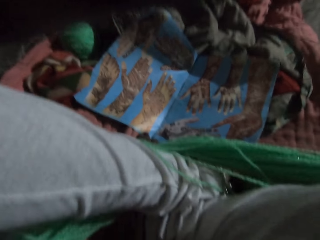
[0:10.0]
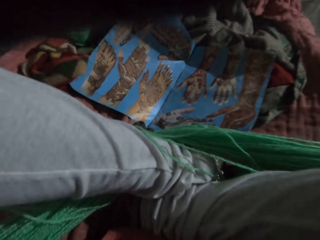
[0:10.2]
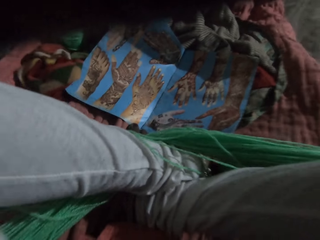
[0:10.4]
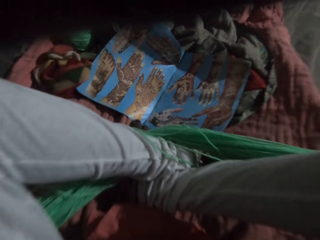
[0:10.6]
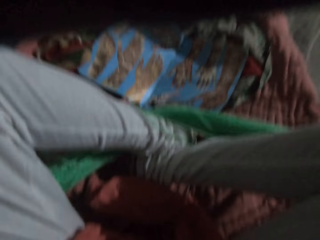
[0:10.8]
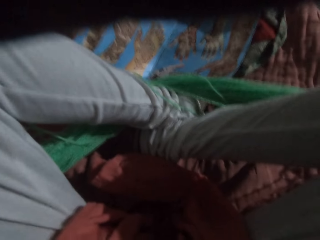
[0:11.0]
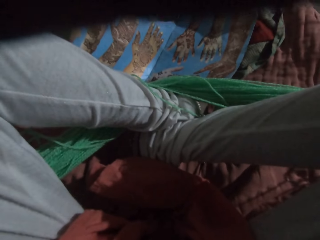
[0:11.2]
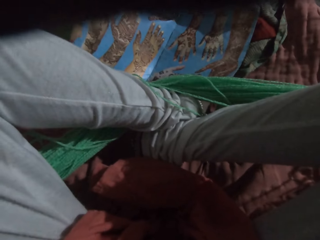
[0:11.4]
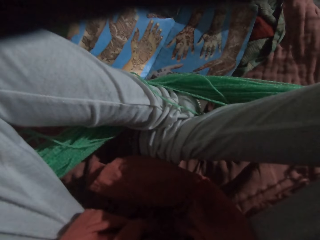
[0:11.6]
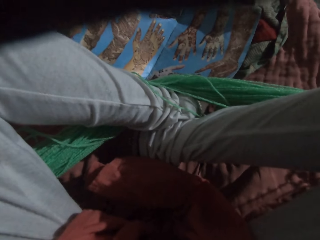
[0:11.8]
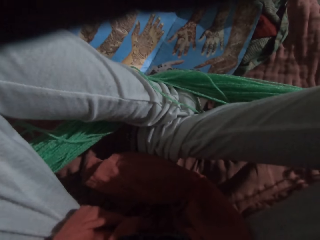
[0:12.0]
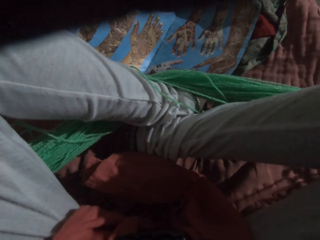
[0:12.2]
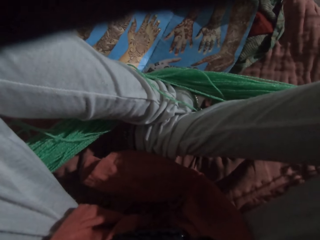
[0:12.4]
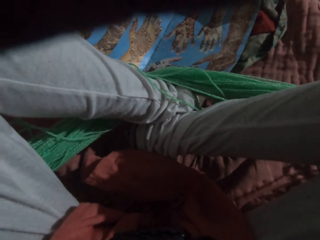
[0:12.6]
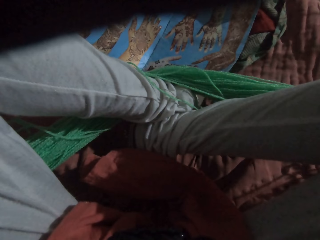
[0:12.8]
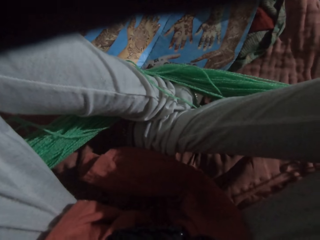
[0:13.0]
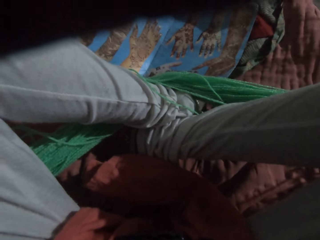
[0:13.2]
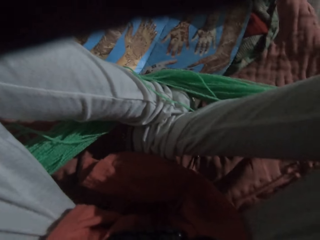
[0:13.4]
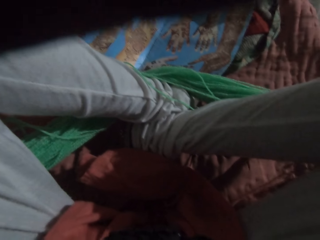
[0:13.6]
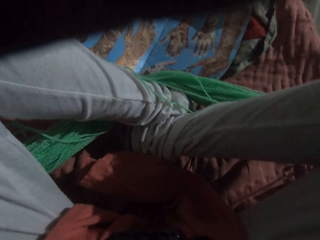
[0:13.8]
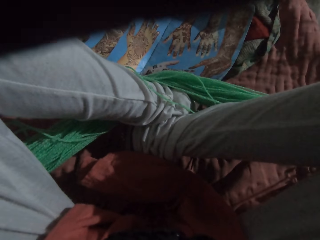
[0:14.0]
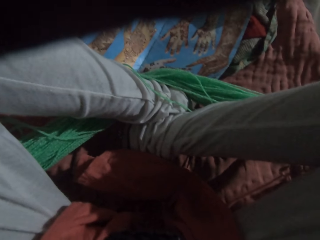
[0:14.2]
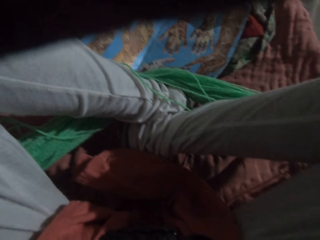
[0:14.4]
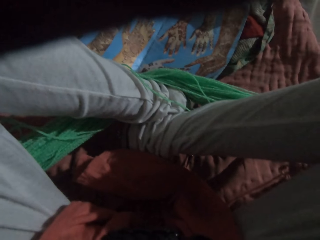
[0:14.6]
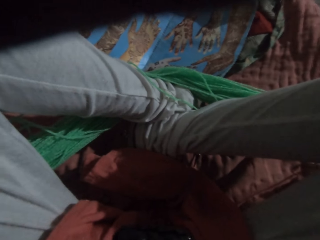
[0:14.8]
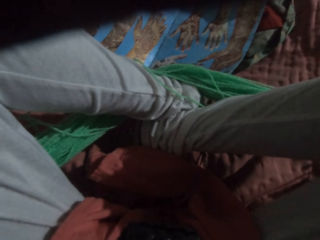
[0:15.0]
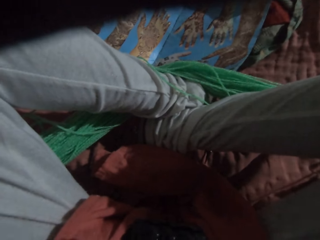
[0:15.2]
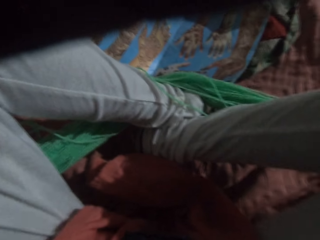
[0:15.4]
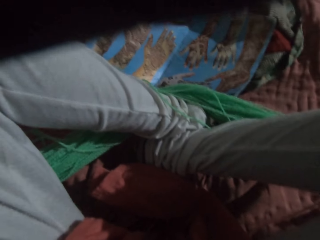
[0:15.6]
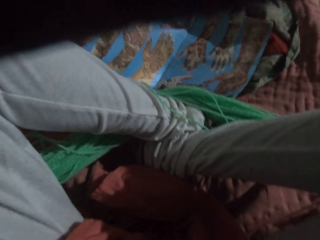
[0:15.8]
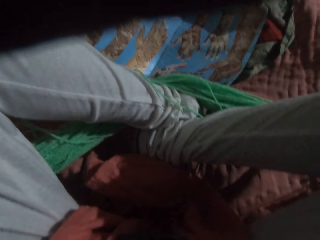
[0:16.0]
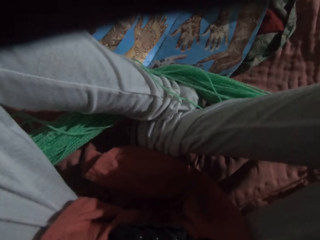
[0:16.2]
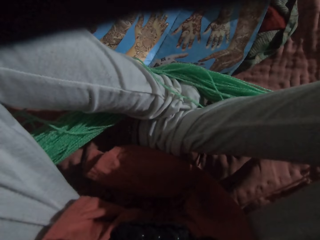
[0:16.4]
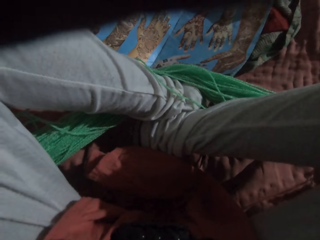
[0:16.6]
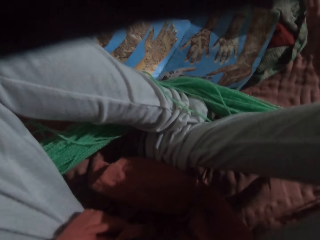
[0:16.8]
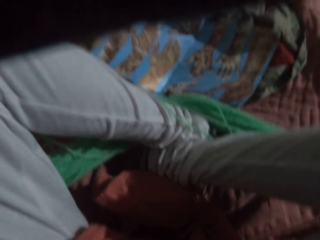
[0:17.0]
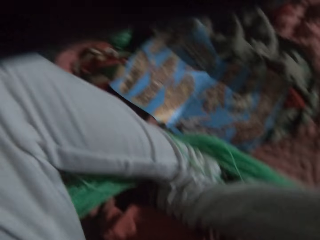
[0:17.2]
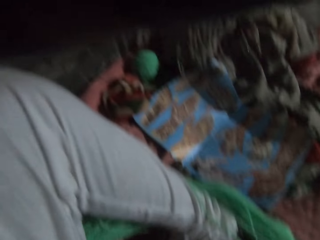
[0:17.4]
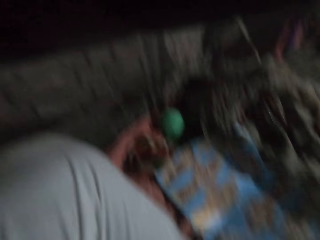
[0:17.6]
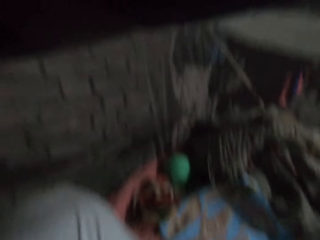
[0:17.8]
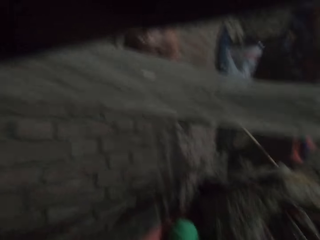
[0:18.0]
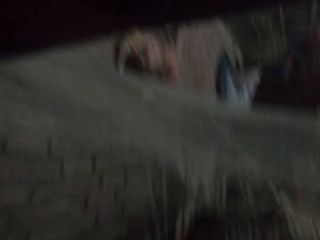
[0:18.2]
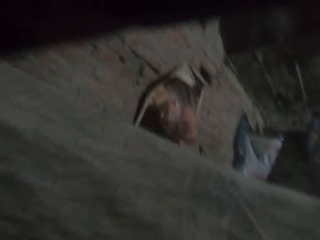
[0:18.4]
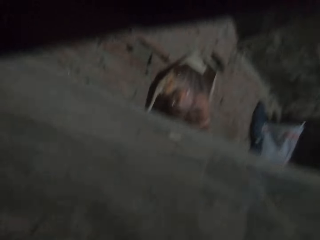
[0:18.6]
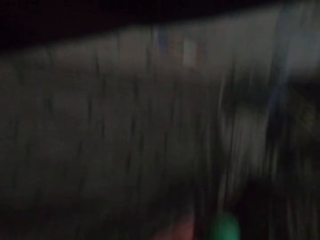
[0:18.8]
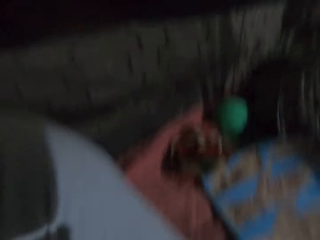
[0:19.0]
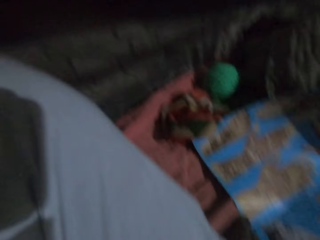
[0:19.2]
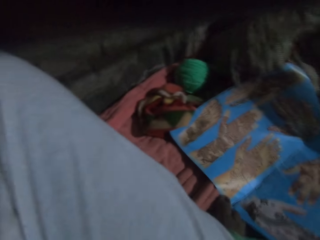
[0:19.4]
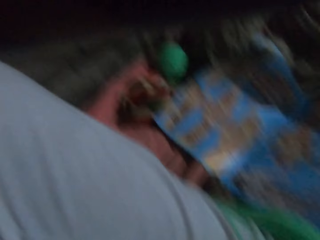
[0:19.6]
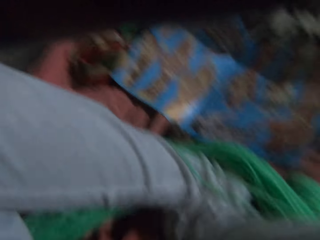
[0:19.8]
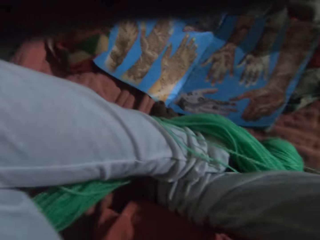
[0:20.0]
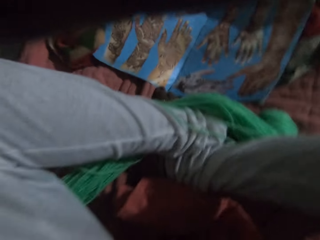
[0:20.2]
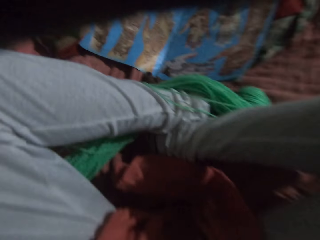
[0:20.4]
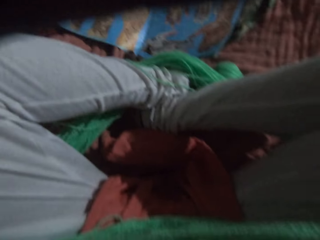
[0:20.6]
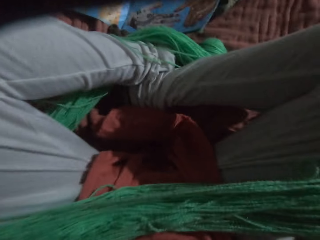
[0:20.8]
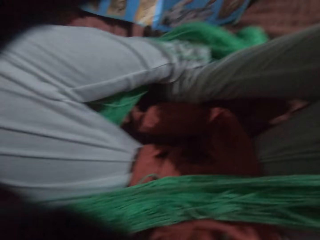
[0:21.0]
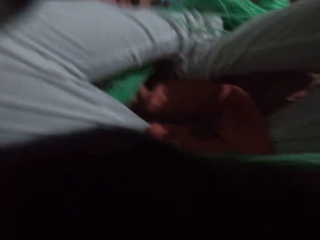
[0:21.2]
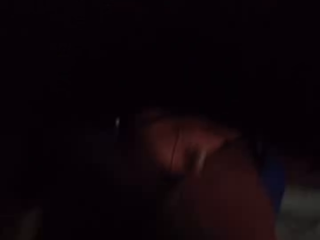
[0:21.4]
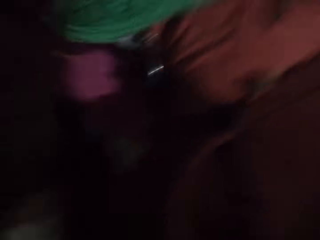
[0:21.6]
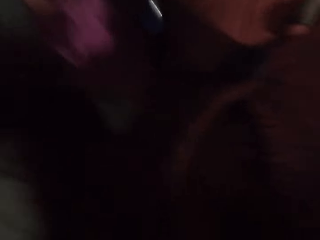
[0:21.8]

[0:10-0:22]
The camera wearer adjusts her camera.

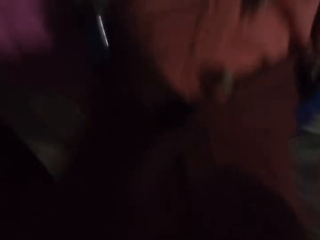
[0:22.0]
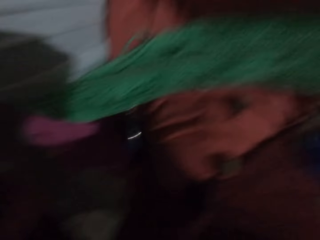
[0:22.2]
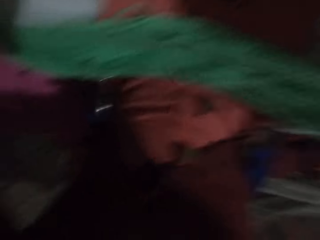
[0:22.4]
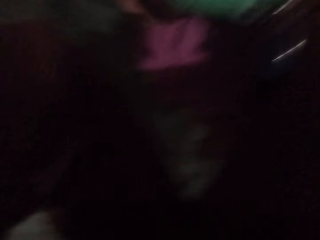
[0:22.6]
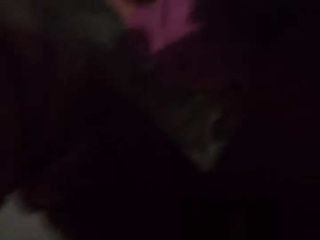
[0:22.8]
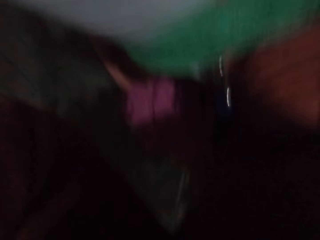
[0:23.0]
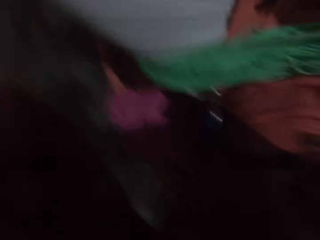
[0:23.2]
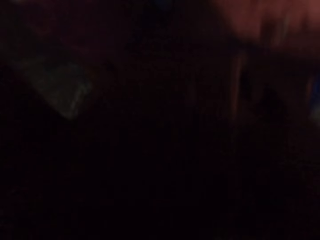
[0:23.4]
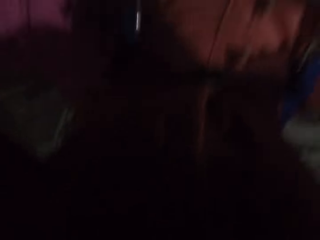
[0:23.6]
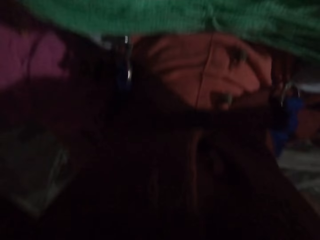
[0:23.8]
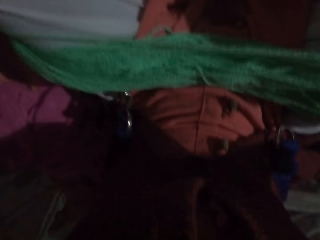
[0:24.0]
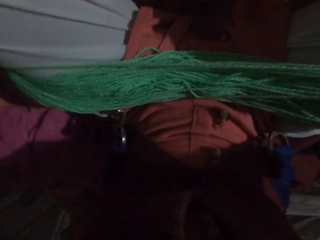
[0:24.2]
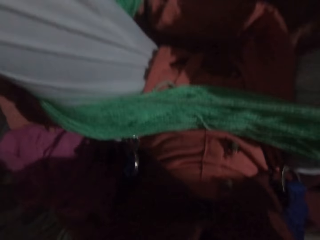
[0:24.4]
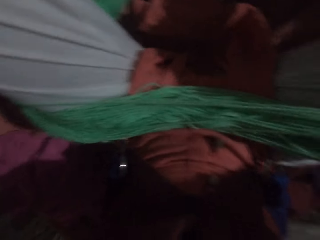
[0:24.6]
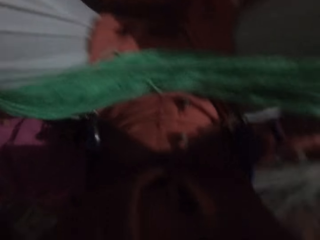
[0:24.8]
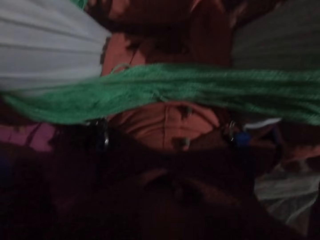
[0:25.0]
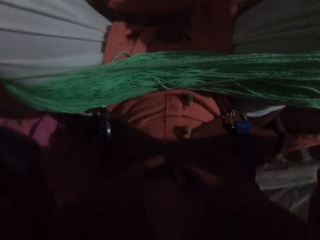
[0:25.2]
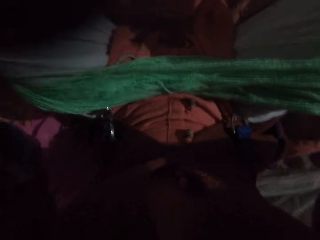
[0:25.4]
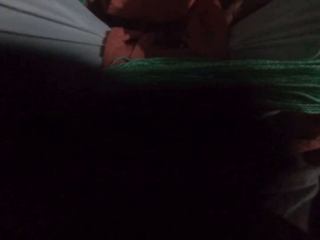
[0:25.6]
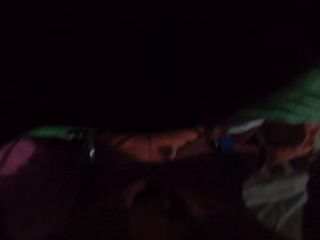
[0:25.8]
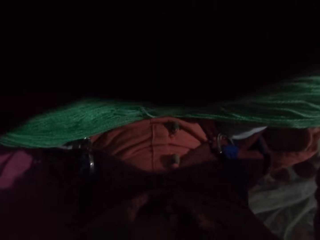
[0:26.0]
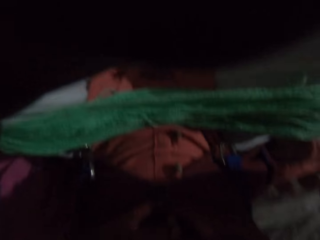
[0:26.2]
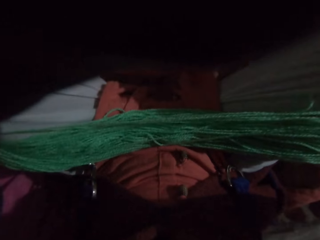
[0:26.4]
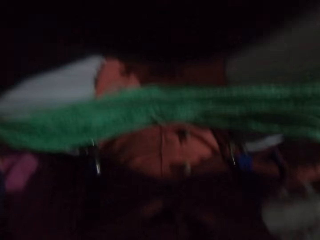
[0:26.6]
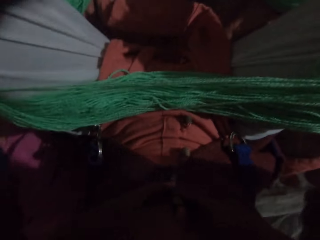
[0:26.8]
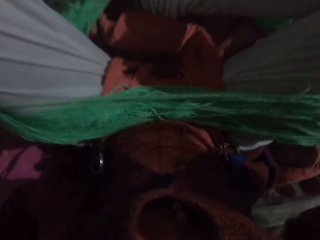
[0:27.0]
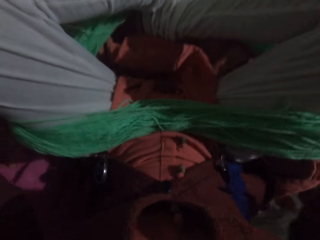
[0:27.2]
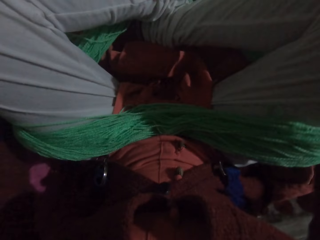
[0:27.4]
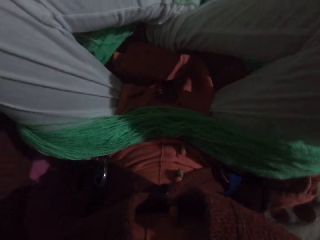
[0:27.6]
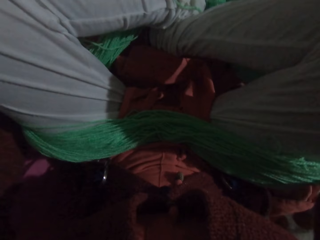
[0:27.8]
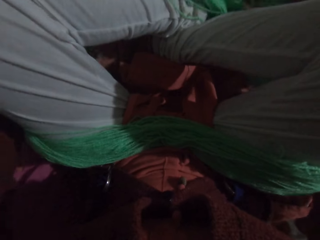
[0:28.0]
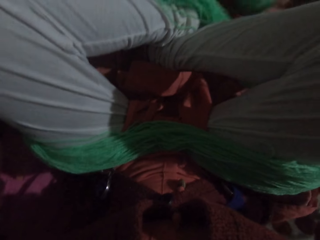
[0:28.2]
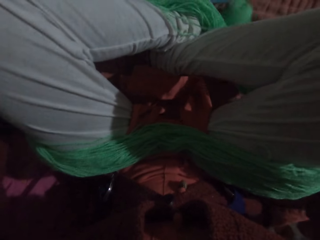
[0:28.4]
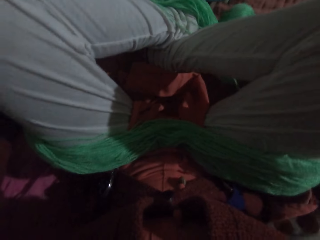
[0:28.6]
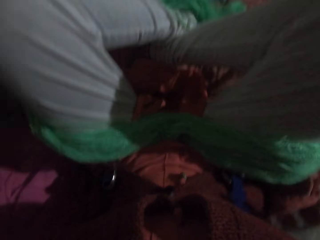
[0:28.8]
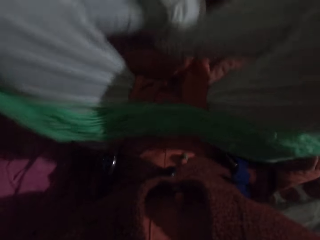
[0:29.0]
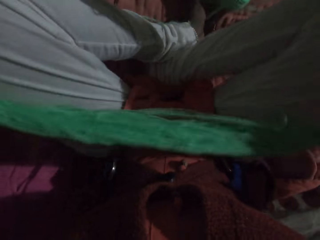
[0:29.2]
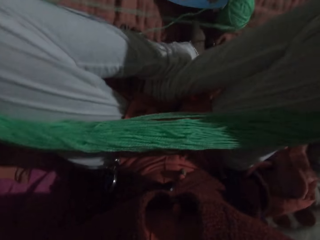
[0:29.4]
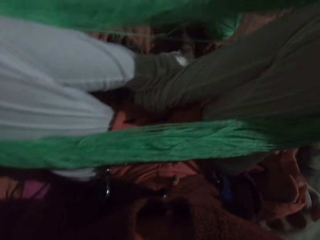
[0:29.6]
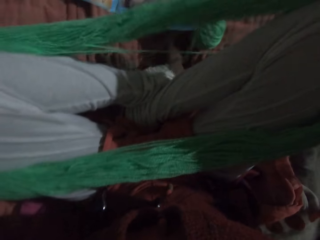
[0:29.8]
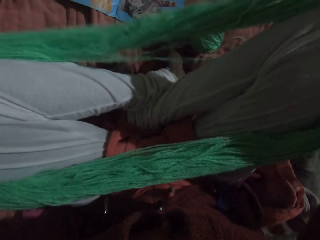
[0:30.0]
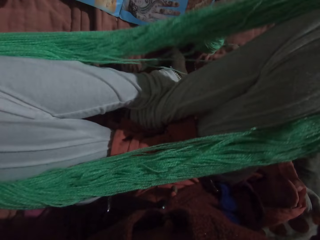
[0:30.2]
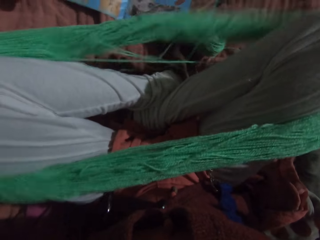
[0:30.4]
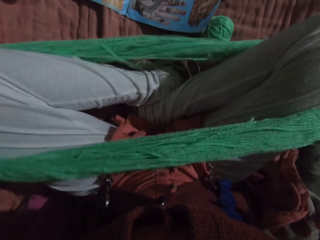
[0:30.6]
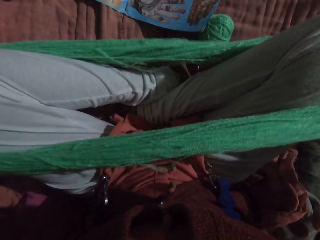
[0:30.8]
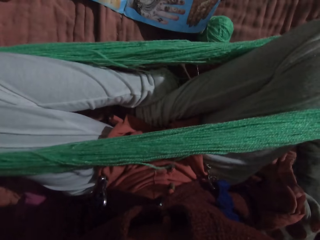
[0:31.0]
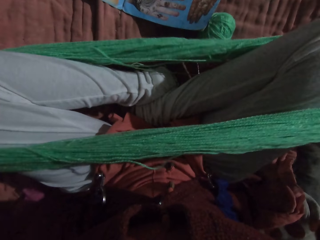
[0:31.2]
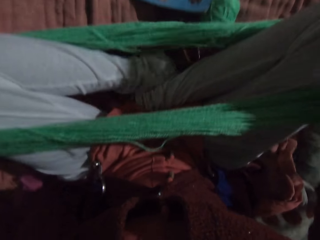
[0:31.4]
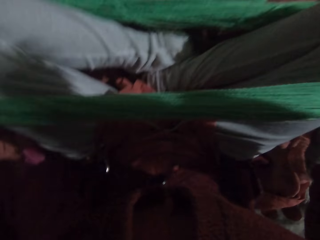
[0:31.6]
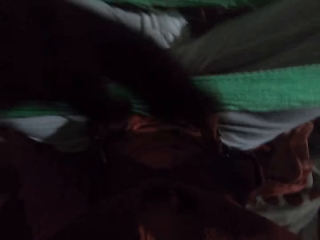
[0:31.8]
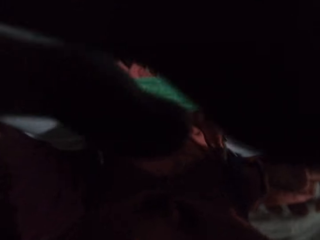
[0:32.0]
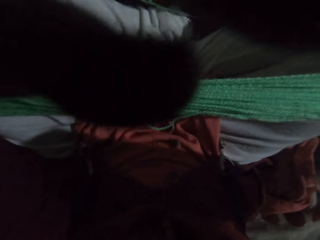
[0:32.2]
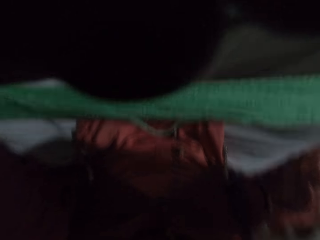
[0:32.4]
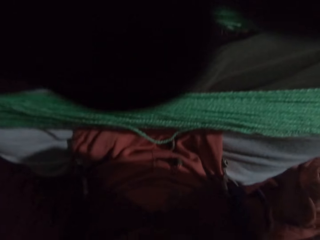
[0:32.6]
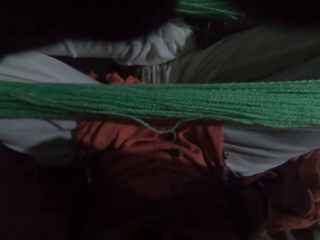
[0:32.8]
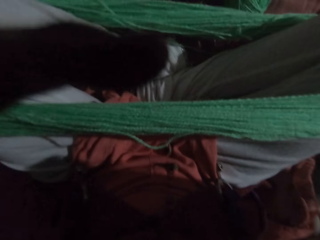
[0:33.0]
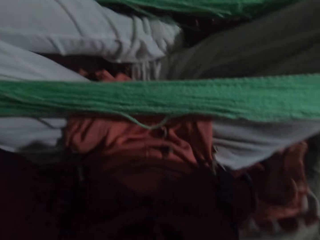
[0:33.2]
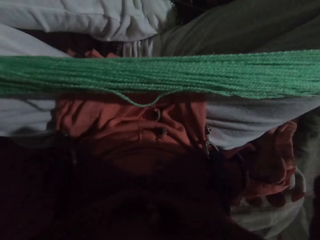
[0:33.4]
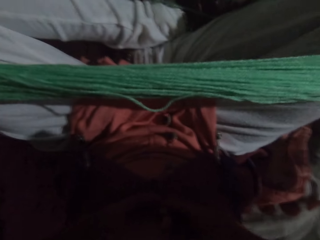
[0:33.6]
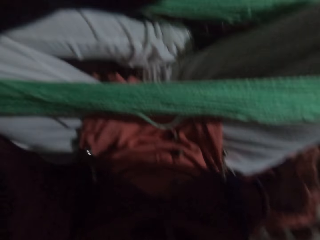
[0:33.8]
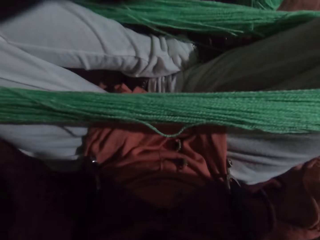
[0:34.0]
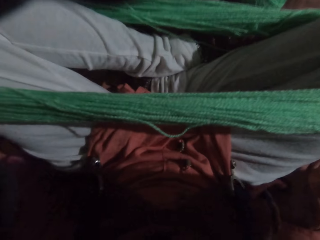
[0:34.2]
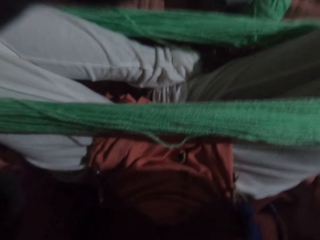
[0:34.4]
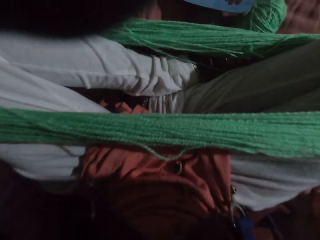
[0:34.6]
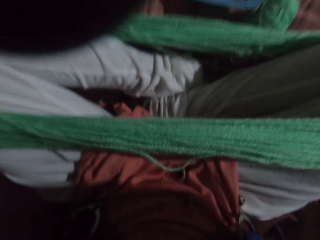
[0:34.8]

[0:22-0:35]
The camera wearer adjusts the yarn around her legs with her hands. She touches her head with her hands.
